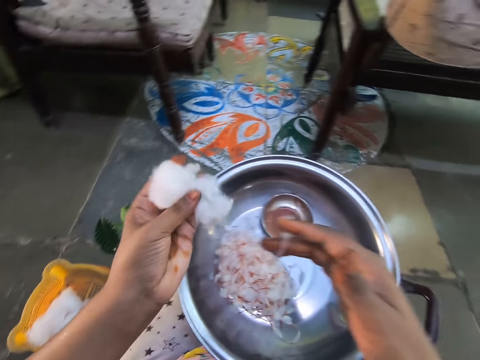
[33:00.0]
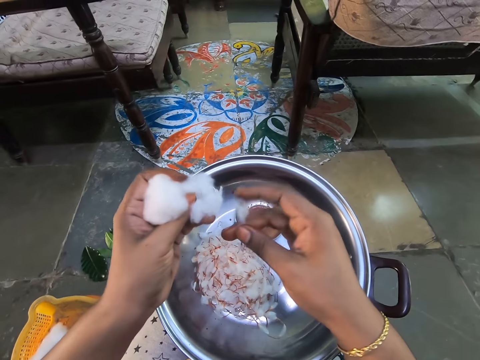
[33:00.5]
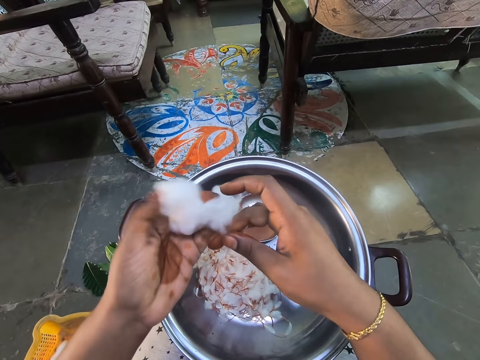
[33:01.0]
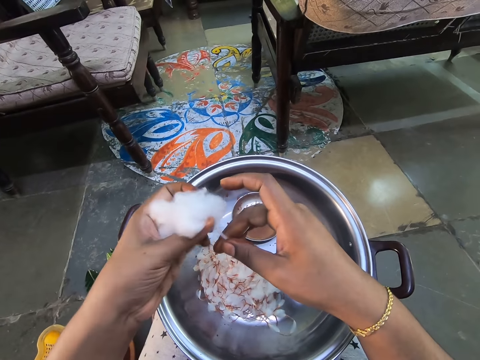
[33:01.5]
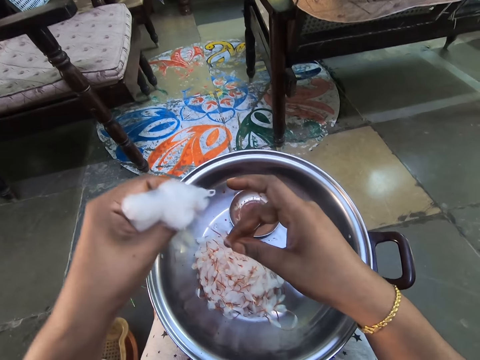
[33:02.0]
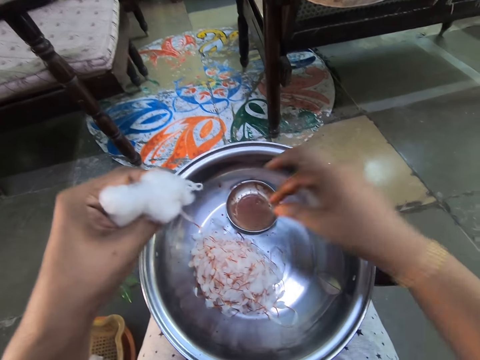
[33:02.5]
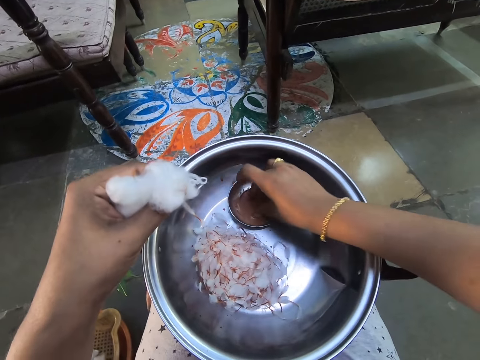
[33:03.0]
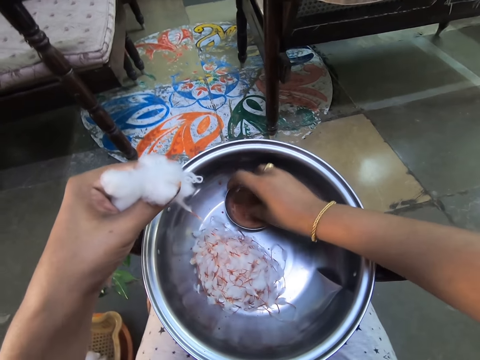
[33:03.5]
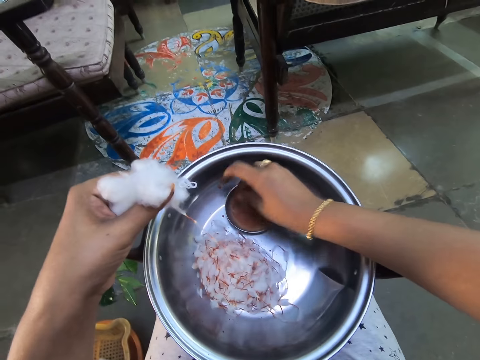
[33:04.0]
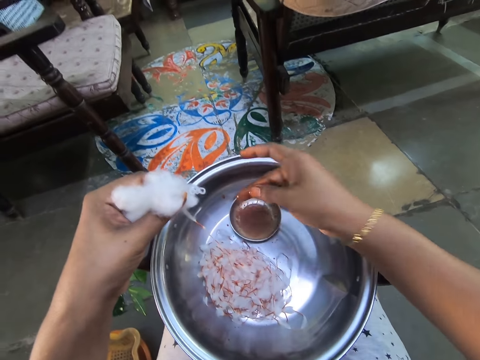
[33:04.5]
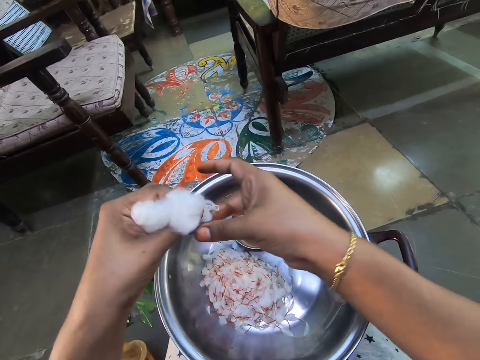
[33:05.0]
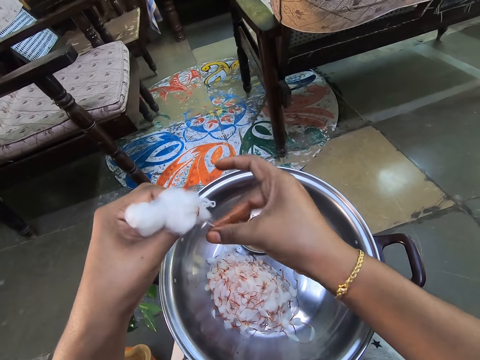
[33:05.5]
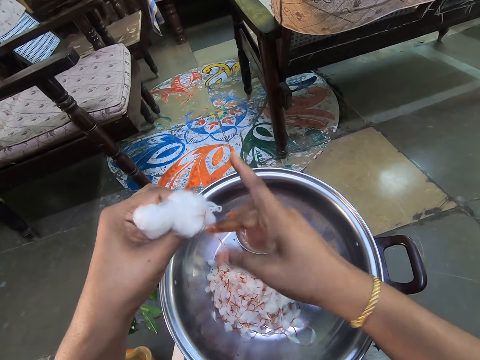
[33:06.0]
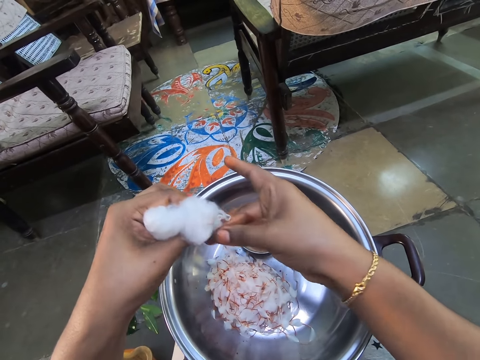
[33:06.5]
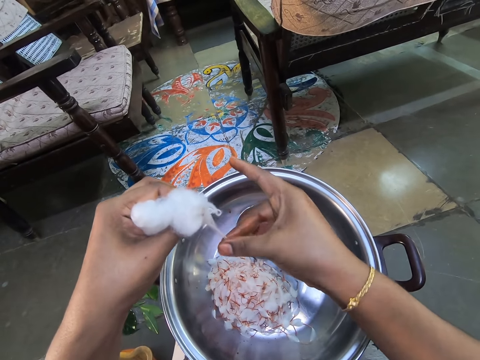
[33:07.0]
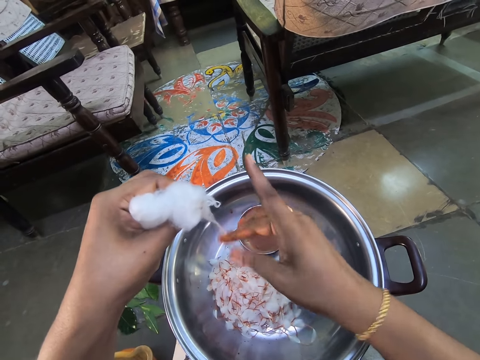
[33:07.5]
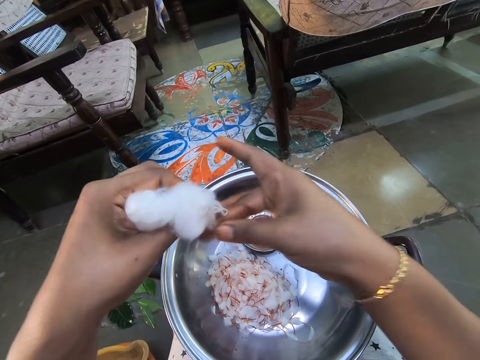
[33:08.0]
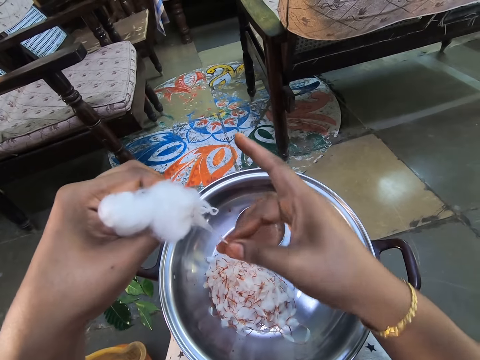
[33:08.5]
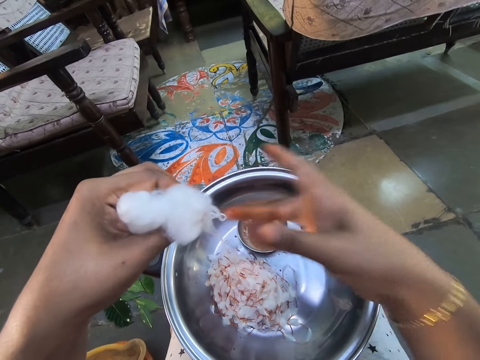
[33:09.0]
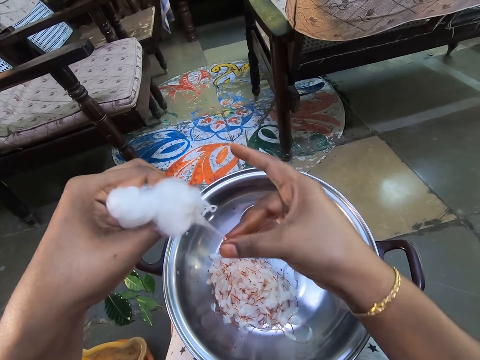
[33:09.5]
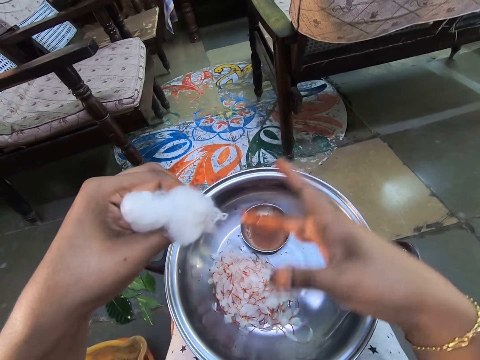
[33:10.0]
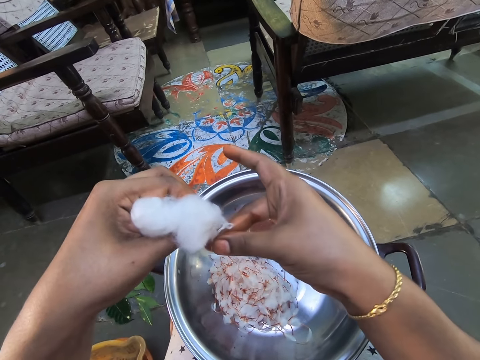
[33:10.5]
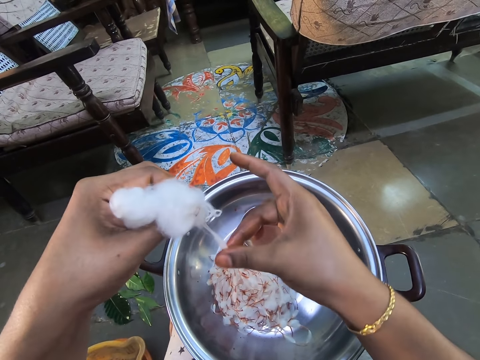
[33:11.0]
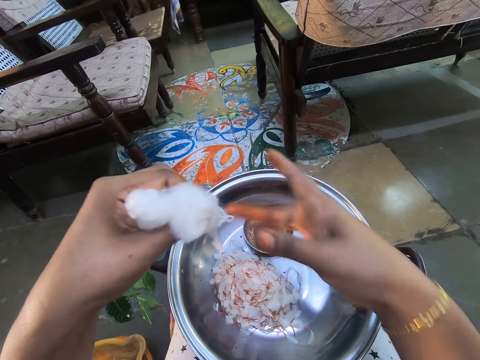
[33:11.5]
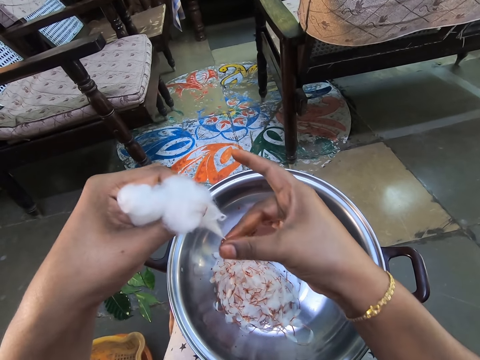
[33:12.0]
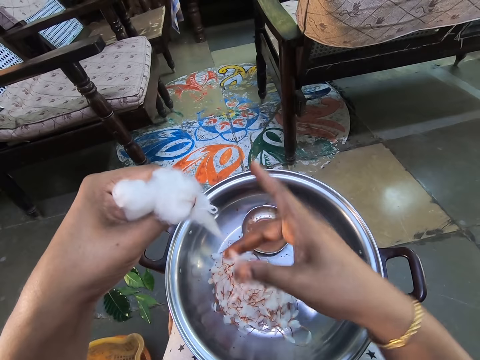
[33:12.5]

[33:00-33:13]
The camera wearer pulls the cotton wool. She dips the fingers into the water in the basin. She pulls the cotton wool and makes a string out of the cotton.

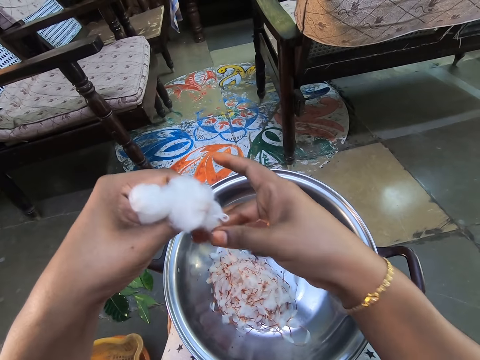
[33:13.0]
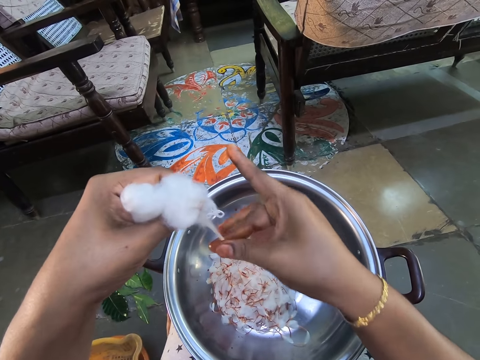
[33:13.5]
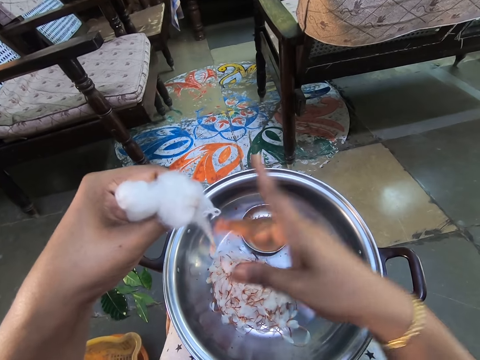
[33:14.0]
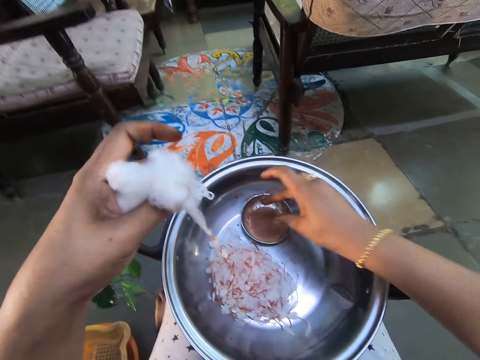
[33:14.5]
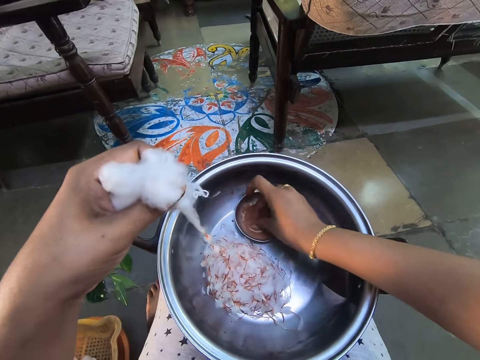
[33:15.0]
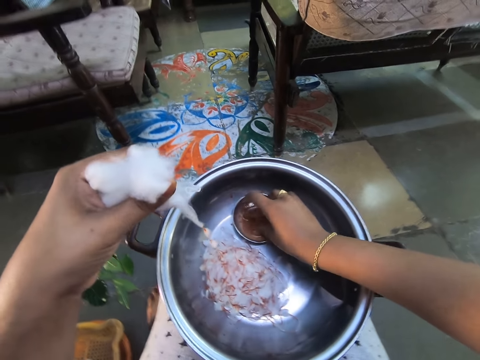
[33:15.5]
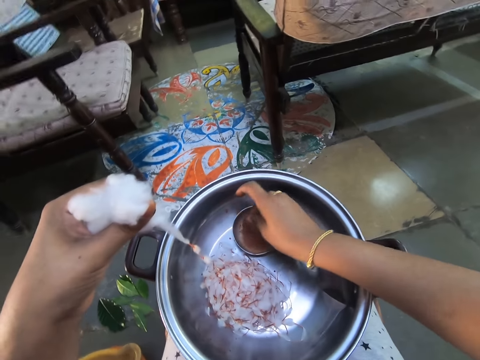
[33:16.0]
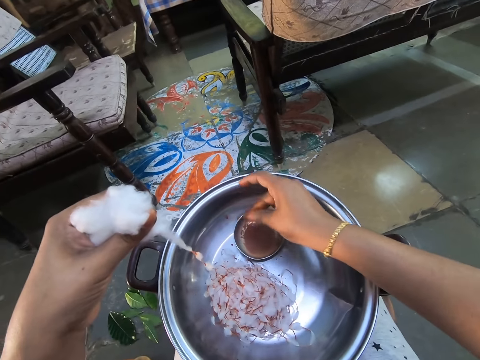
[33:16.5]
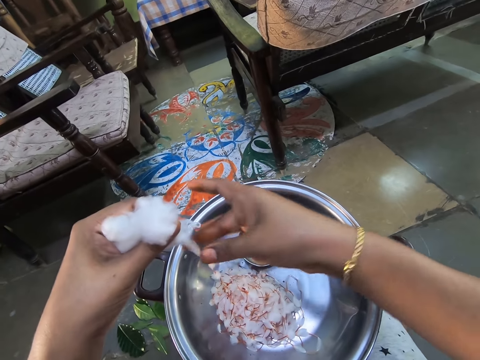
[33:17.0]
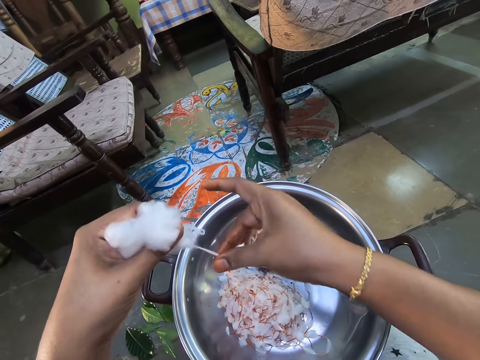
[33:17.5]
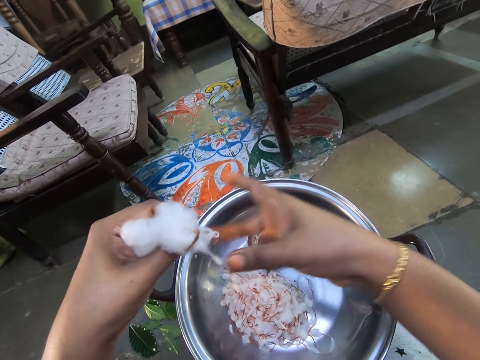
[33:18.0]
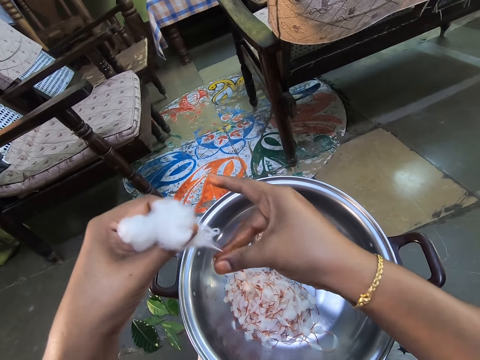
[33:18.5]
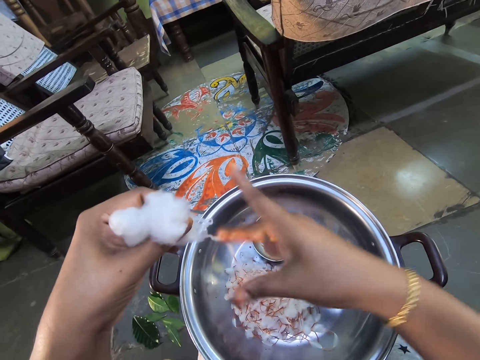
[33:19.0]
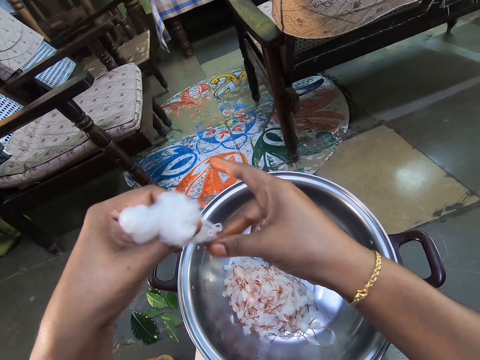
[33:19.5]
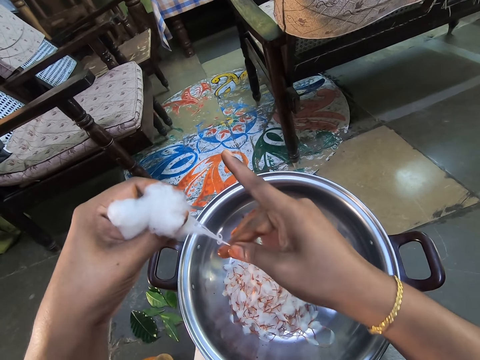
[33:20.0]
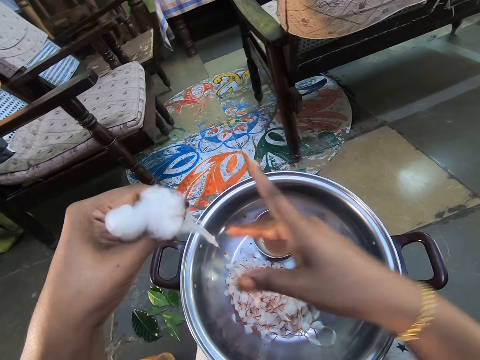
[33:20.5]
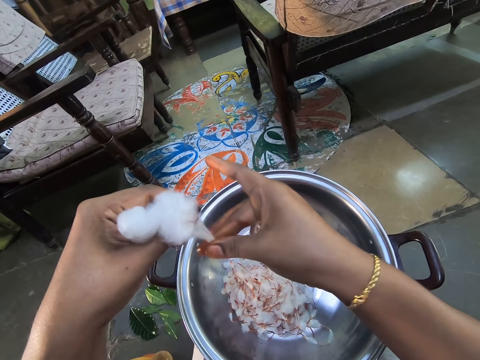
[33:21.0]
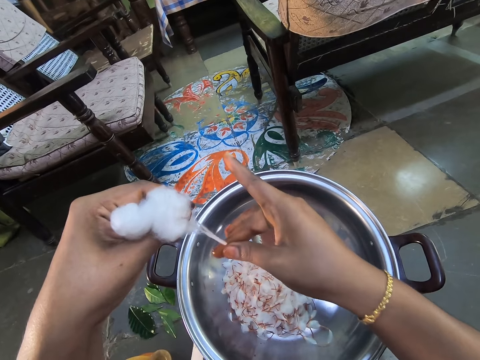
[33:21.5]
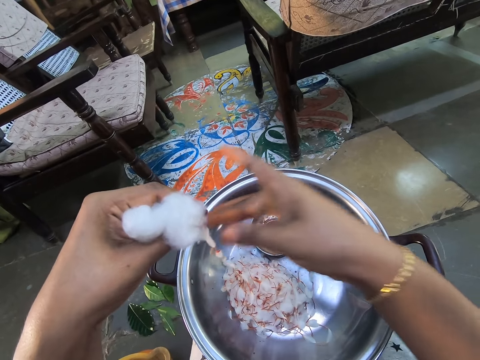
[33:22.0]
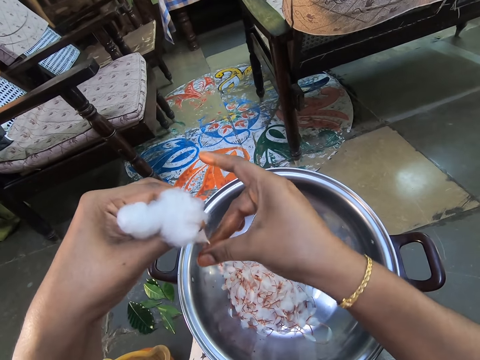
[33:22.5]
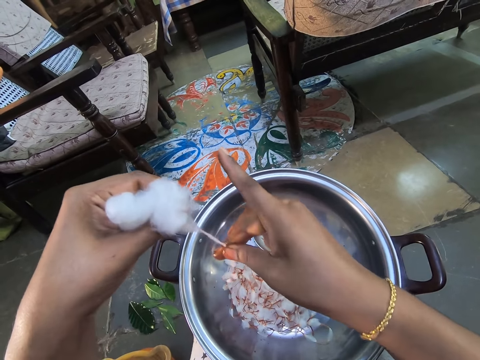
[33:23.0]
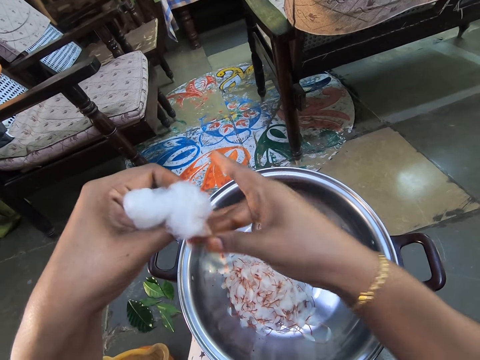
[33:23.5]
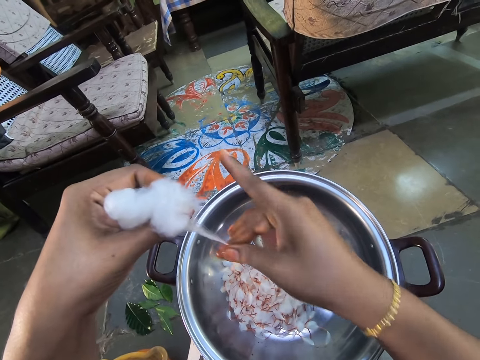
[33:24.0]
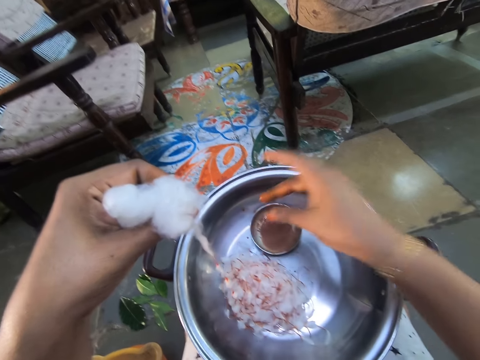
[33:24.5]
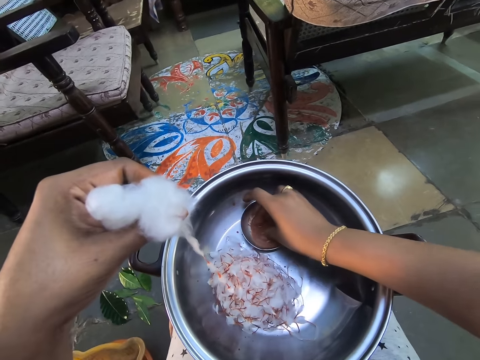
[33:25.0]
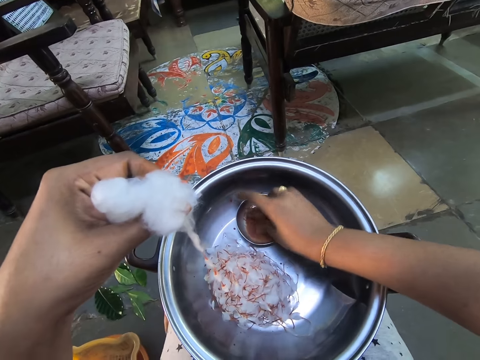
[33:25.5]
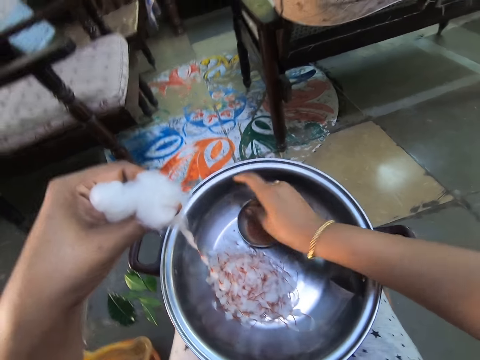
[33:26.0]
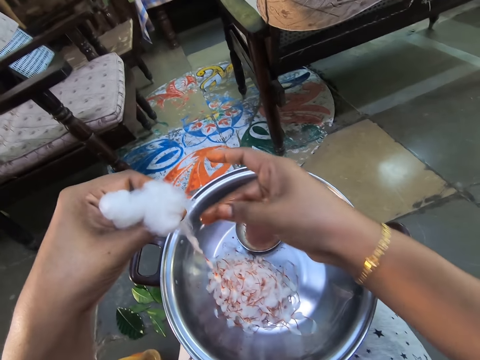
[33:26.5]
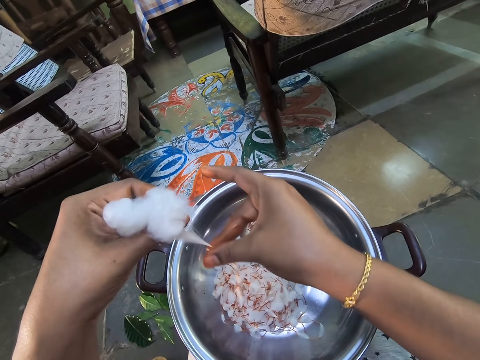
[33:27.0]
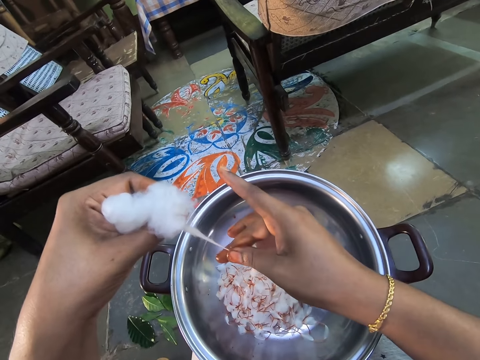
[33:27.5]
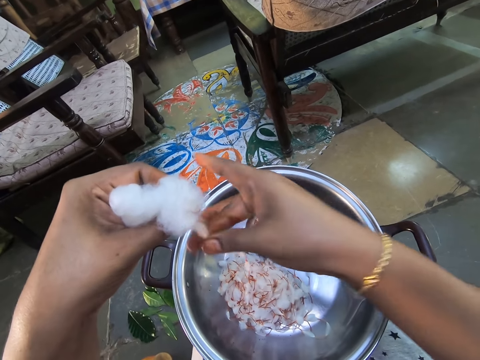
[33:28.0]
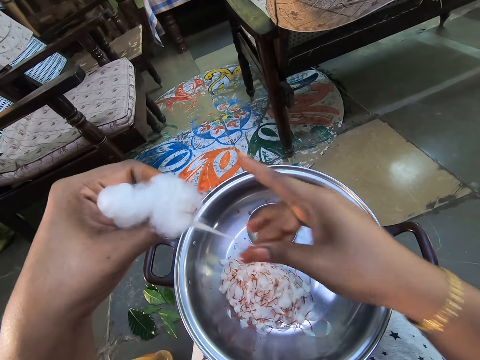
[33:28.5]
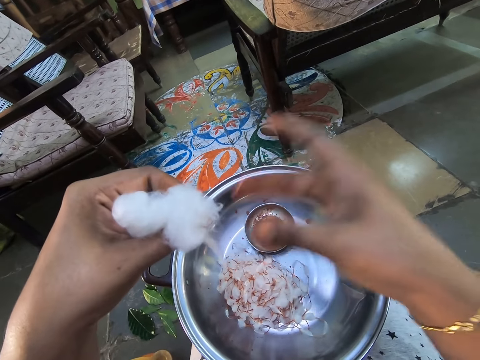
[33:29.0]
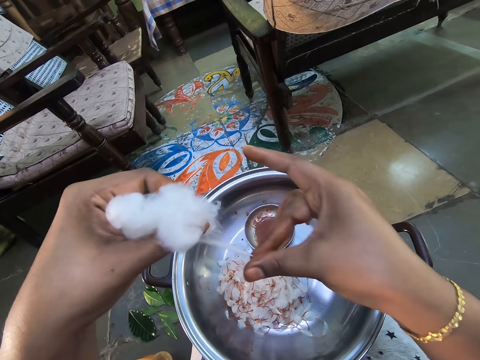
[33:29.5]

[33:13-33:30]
The camera wearer collects something with her fingers. She pulls a string. She collects something with her fingers. She makes a string out of cotton.
